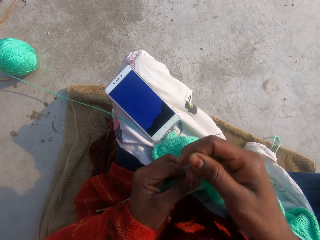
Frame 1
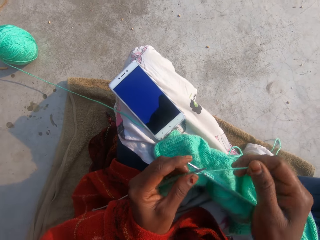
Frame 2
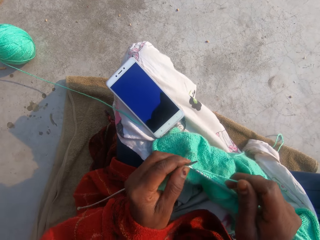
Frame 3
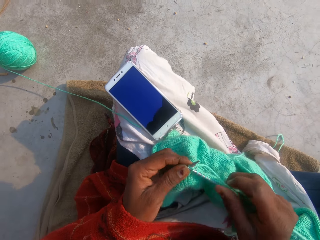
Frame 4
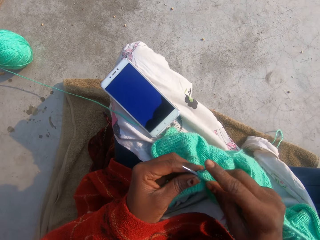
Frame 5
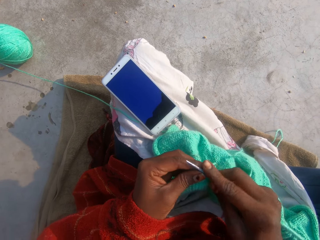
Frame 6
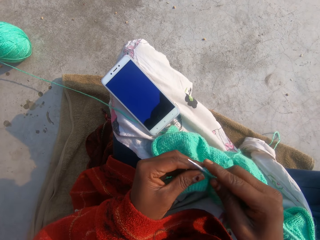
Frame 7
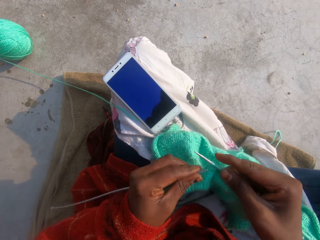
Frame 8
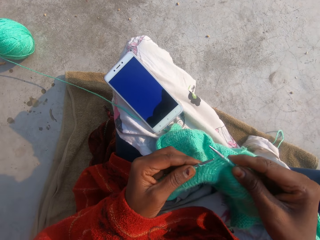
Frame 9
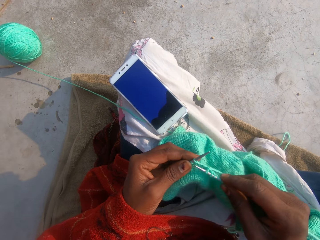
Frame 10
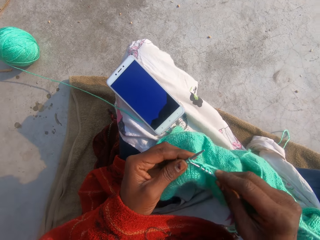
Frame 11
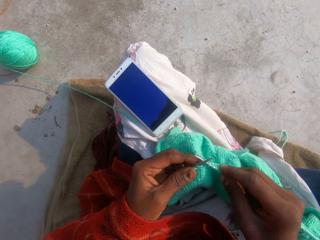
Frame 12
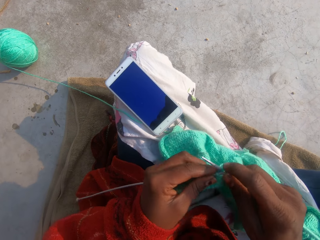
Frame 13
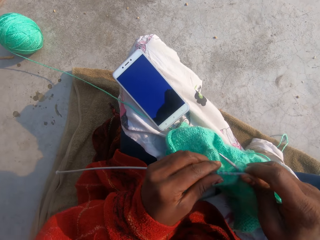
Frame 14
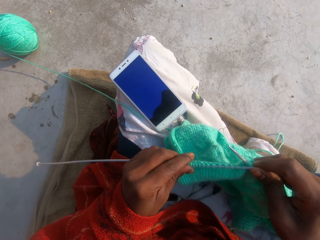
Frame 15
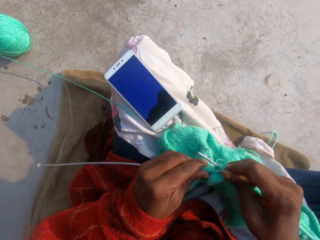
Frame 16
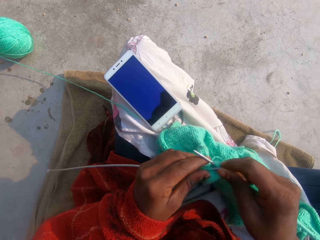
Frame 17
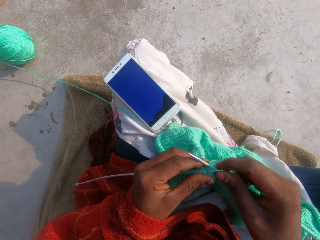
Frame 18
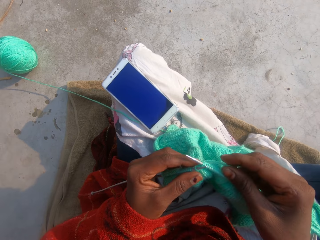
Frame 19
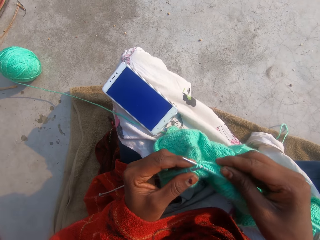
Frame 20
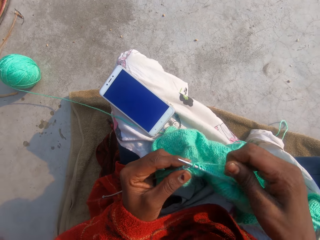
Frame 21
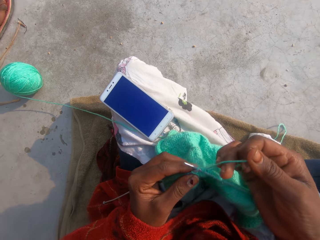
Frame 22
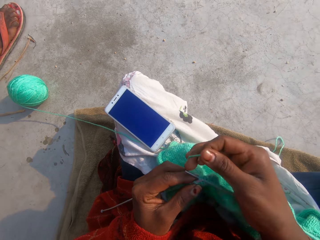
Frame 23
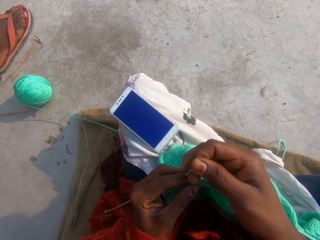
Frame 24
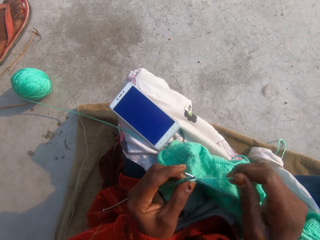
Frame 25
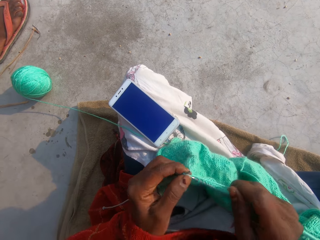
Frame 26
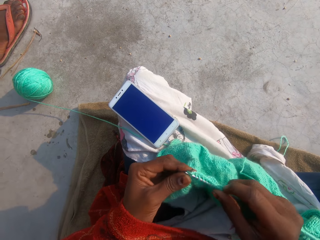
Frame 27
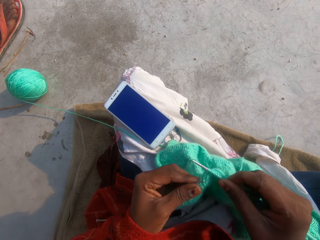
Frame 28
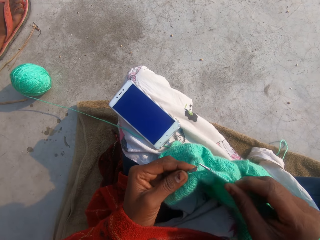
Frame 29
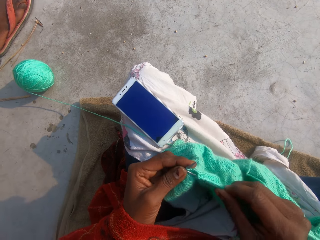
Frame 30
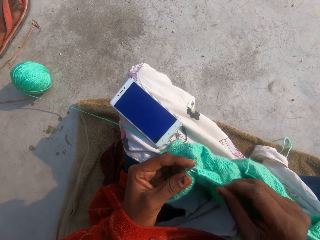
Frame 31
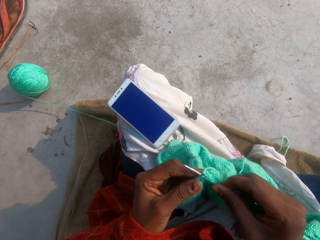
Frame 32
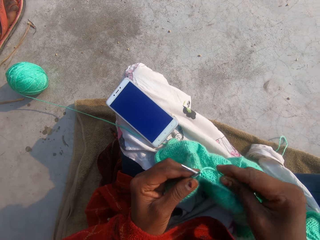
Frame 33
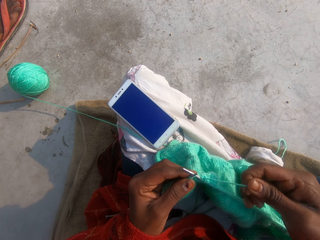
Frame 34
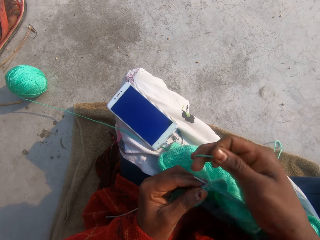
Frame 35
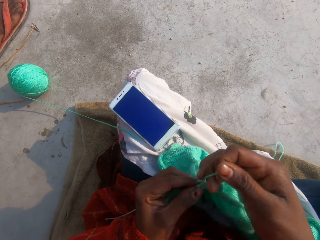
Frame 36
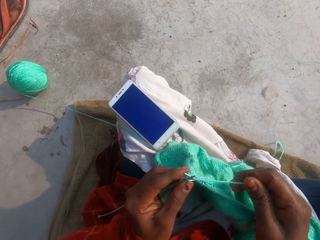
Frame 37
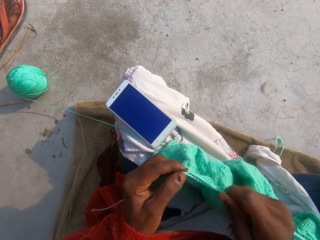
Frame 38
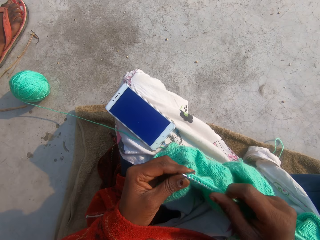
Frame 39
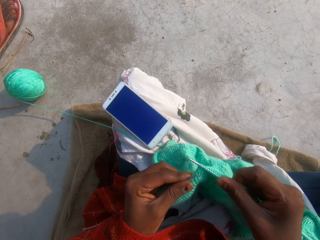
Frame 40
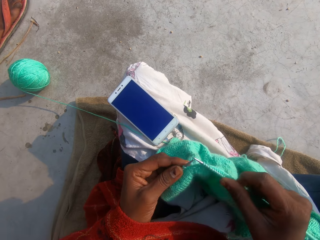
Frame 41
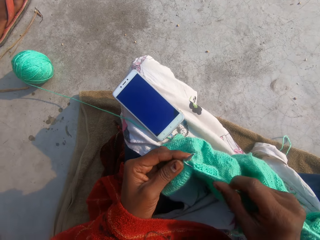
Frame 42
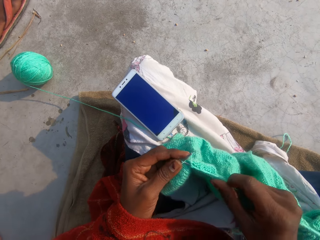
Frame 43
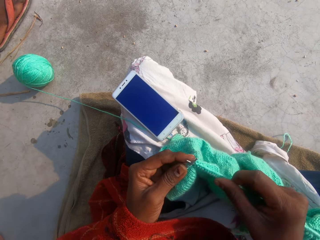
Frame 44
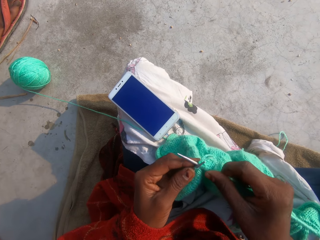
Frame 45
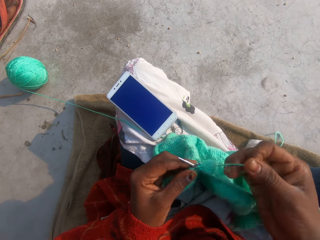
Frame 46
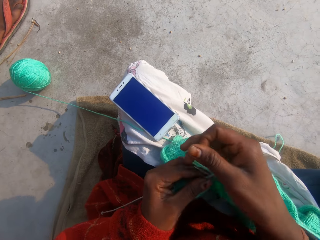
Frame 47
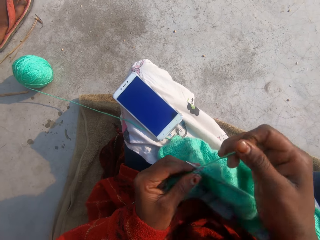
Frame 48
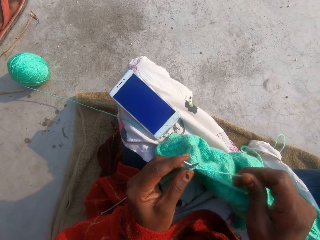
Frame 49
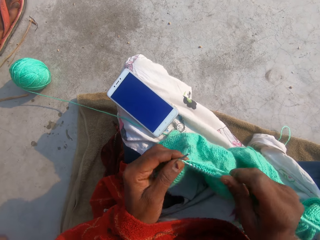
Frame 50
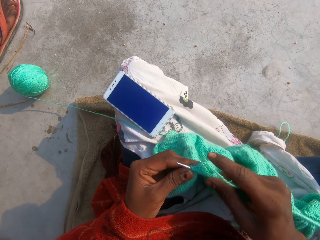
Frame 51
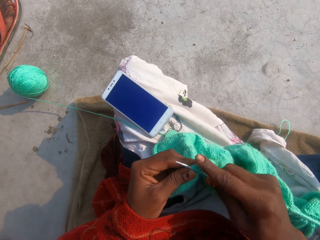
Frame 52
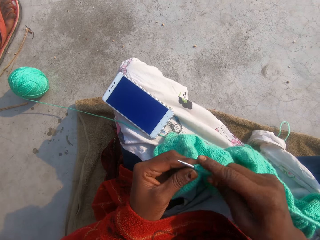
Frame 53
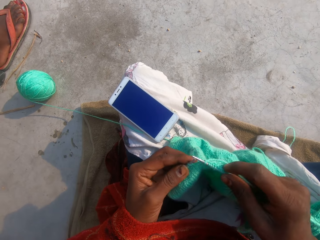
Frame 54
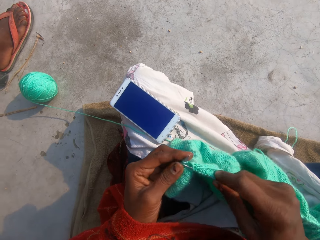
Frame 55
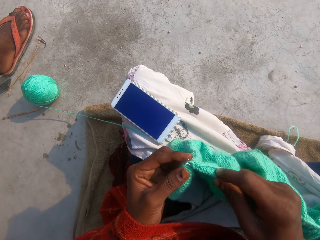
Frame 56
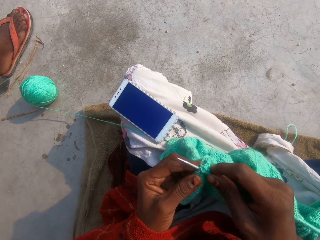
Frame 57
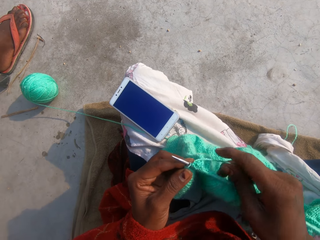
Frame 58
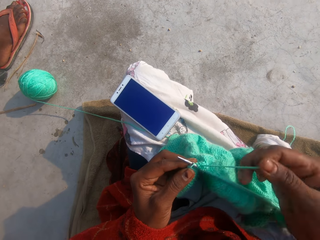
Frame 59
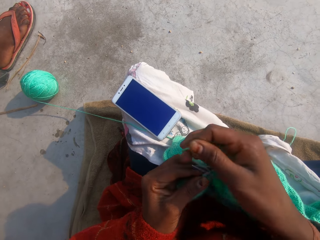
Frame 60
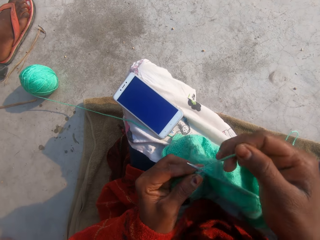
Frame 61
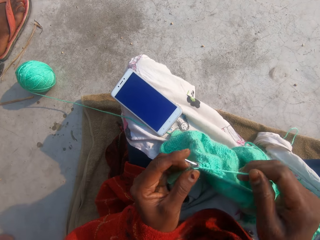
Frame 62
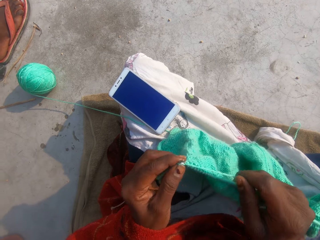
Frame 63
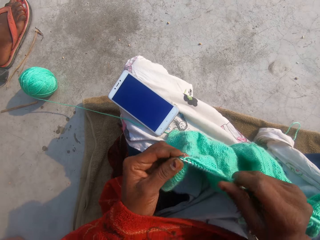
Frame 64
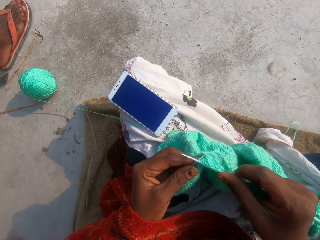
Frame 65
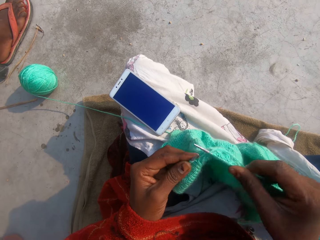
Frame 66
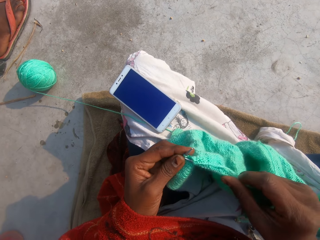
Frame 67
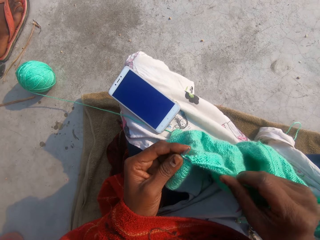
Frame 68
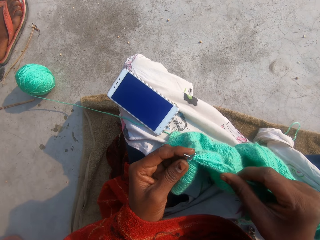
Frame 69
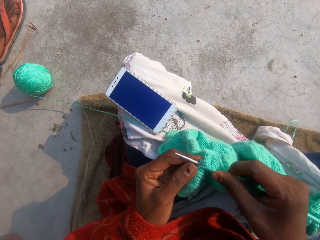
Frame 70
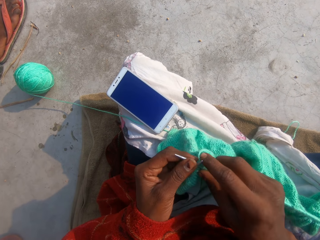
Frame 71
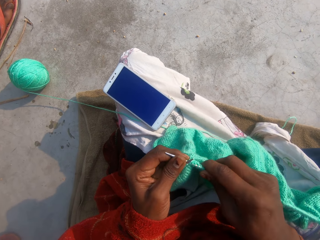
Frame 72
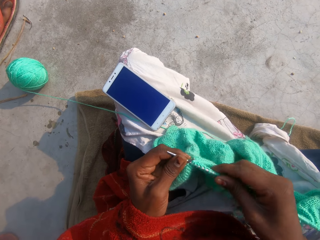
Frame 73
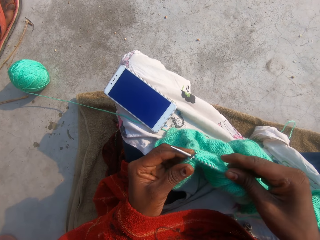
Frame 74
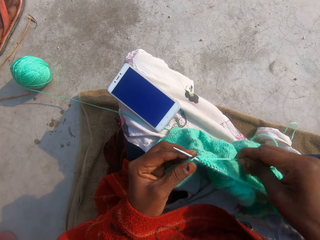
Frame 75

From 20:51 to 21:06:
The camera wearer adjusts the thread. They knit the garment. They adjust the thread. They knit the garment. They adjust the thread. They knit the garment. They adjust the thread. They knit the garment. They adjust the thread. They knit the garment.

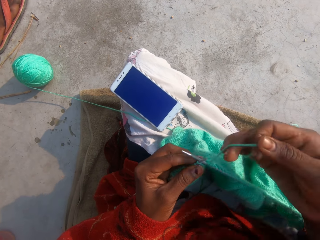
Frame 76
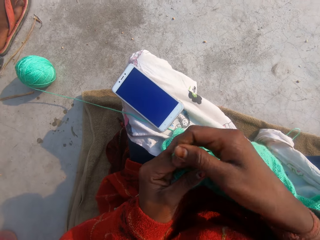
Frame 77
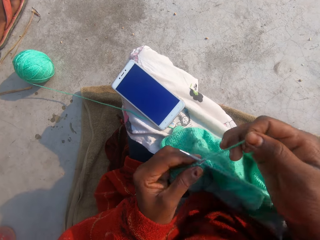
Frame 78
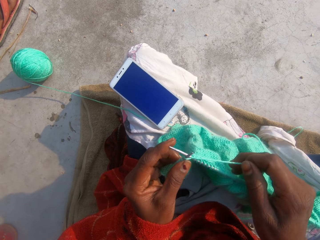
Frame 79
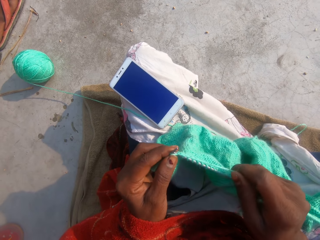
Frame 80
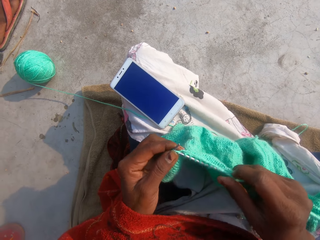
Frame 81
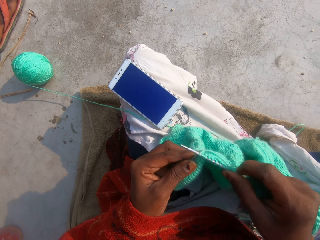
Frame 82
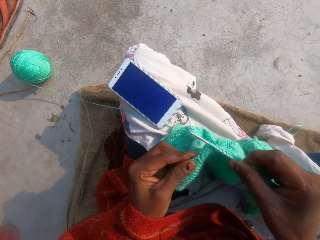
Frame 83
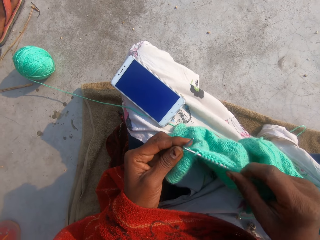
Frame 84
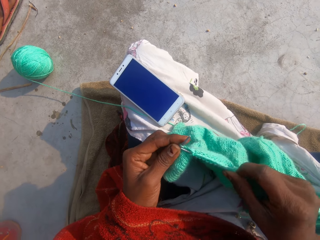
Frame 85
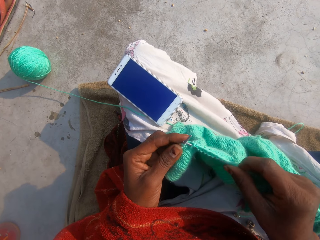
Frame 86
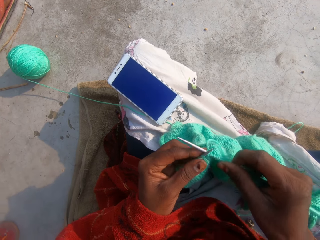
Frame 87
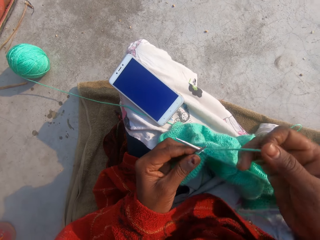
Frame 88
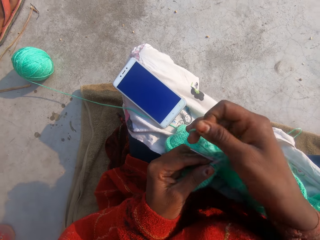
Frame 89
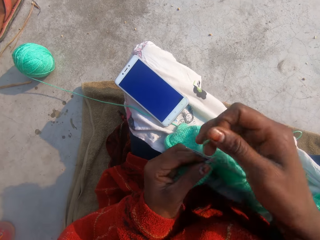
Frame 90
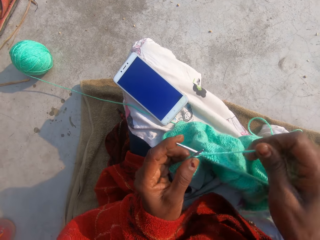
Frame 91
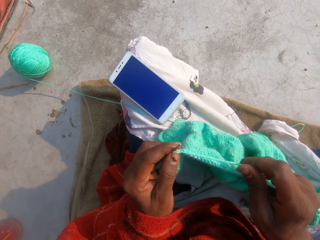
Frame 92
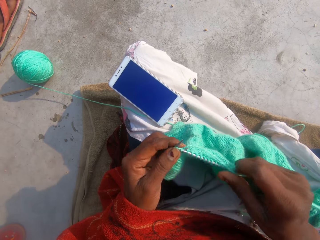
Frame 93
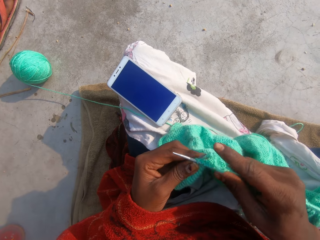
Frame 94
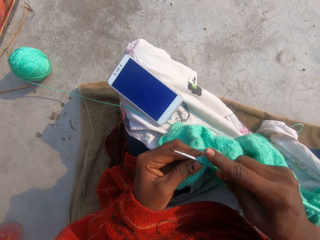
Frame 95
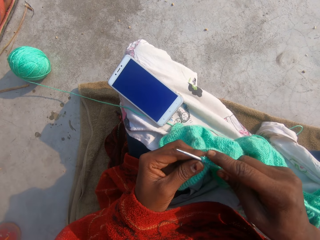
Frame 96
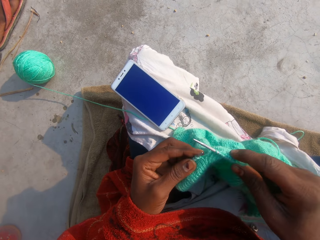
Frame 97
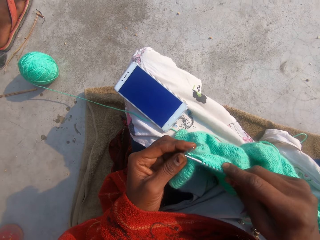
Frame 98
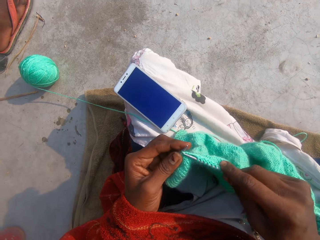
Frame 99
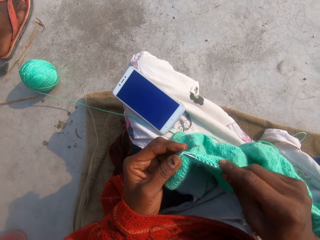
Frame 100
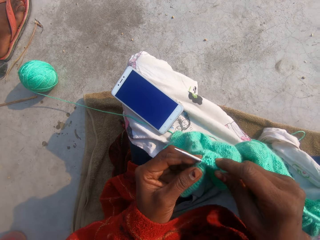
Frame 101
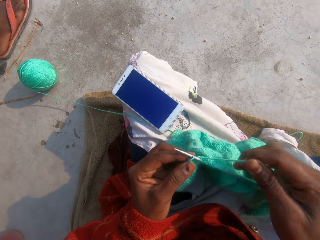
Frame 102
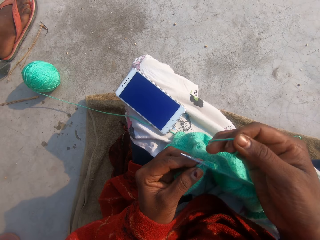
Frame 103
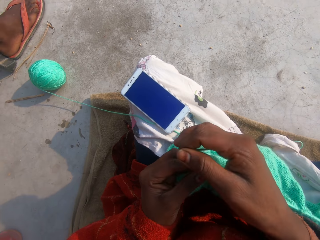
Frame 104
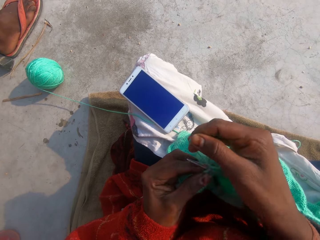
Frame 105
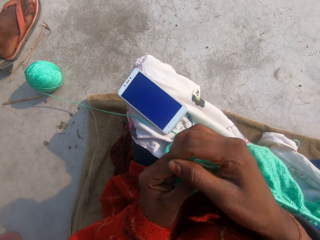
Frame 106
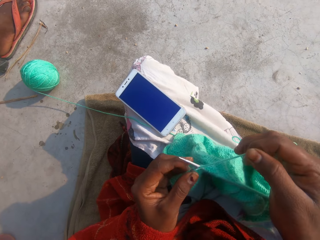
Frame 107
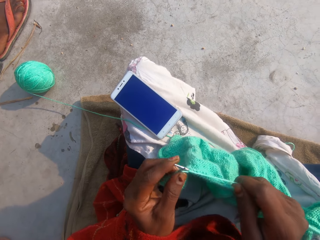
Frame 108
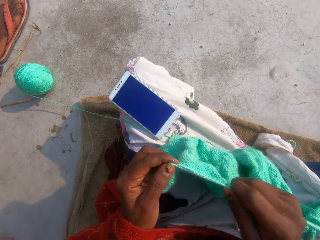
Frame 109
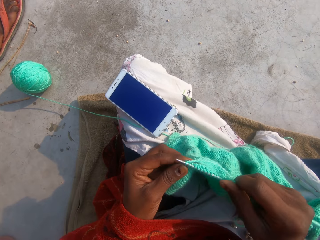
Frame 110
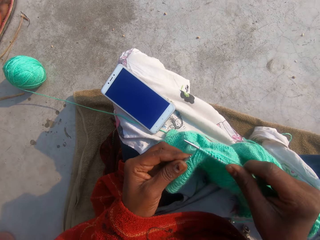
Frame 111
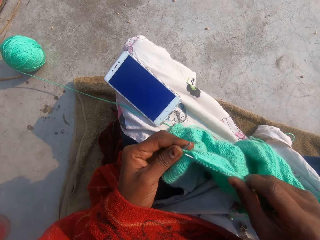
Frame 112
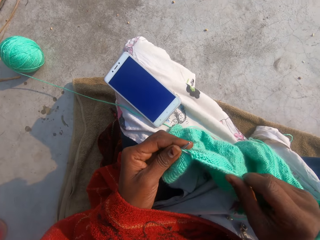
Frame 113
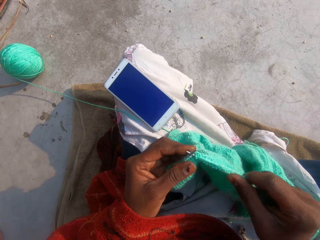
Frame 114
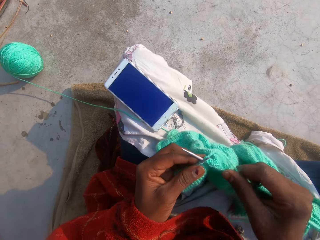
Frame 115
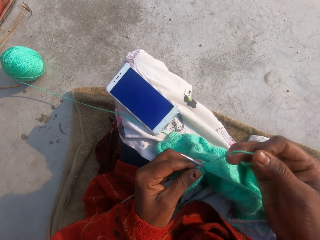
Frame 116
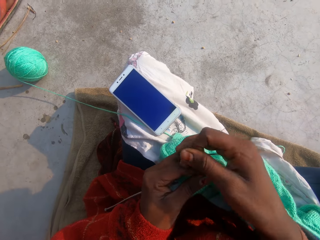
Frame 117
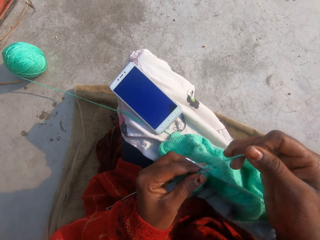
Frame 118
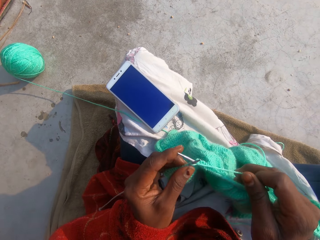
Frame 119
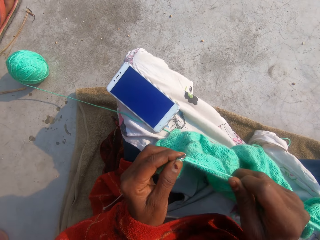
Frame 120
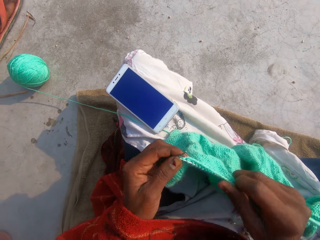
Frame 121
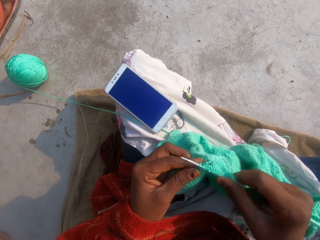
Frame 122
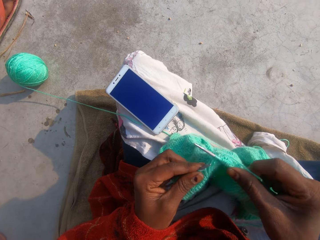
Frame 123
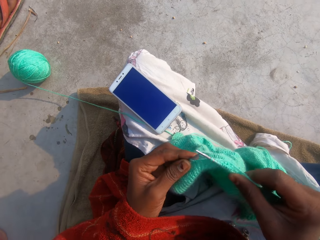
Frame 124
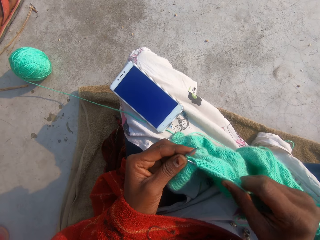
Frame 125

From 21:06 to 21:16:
The camera wearer adjusts the thread. They knit the garment. They adjust the thread. They knit the garment. They adjust the thread. They knit the garment. They adjust the thread. They knit the garment.
